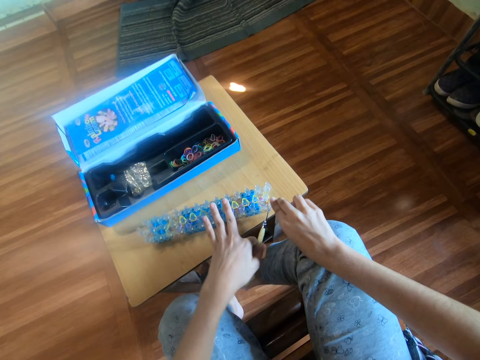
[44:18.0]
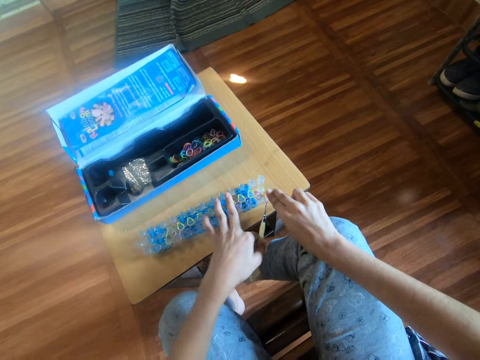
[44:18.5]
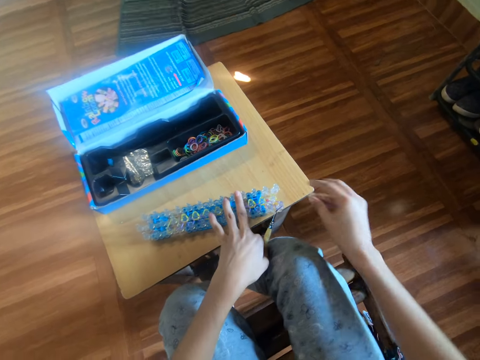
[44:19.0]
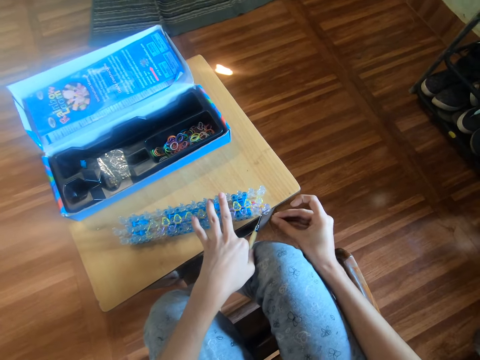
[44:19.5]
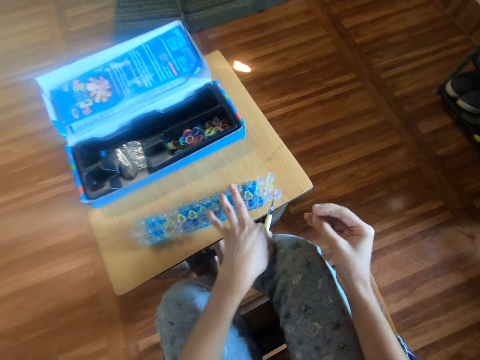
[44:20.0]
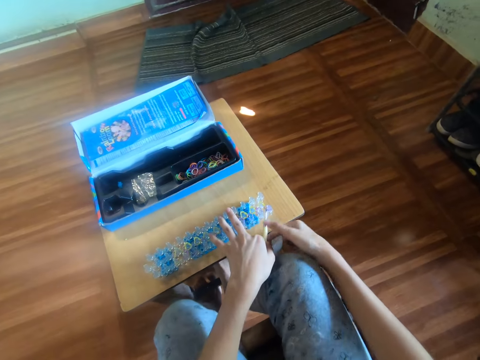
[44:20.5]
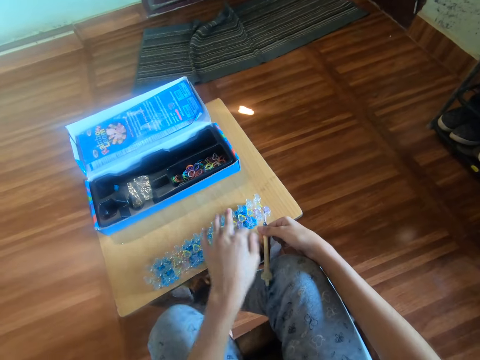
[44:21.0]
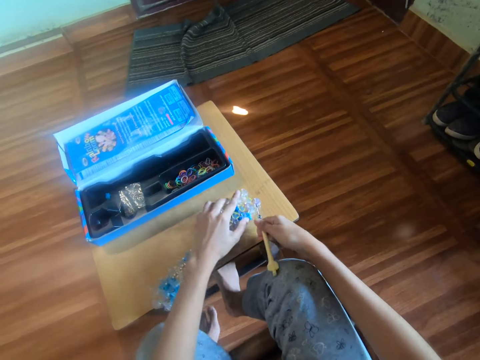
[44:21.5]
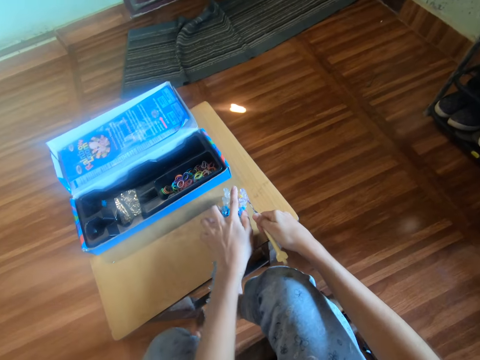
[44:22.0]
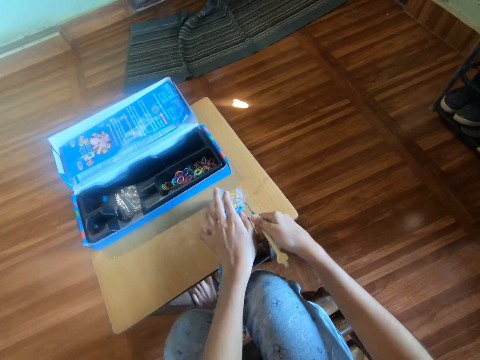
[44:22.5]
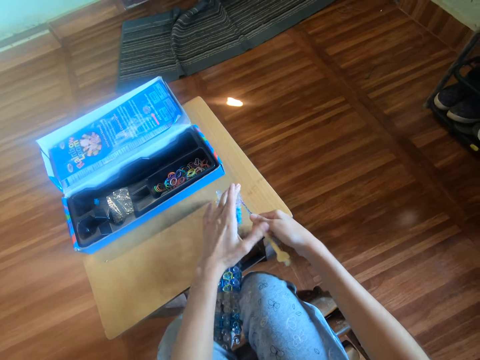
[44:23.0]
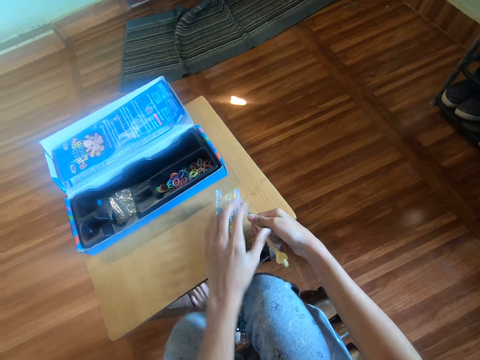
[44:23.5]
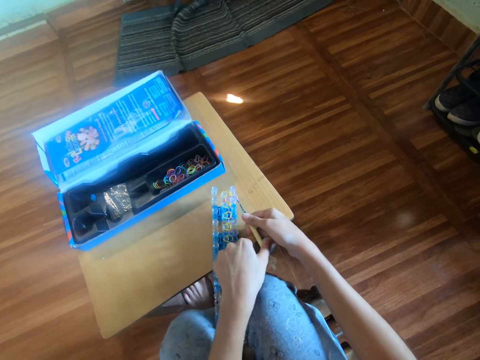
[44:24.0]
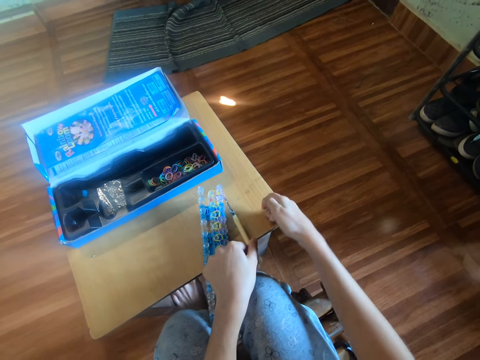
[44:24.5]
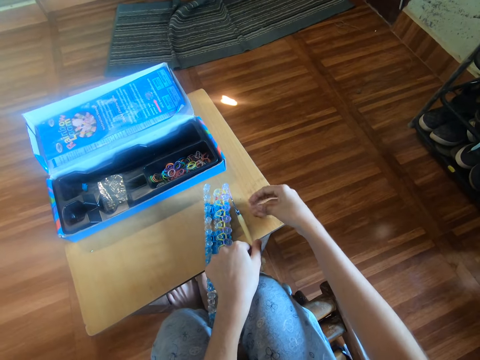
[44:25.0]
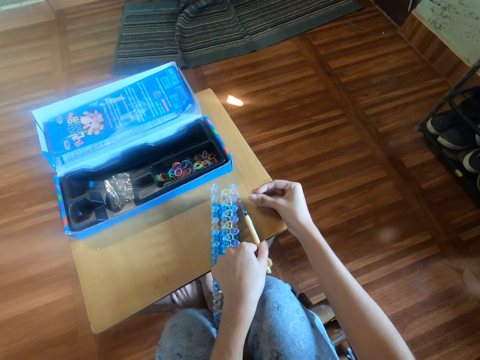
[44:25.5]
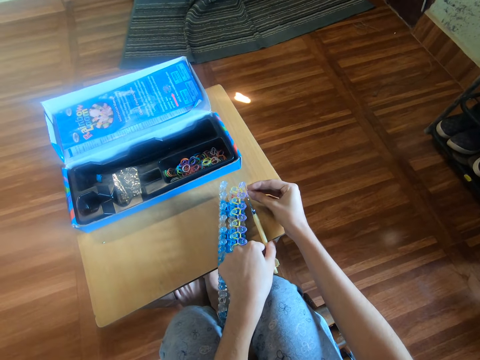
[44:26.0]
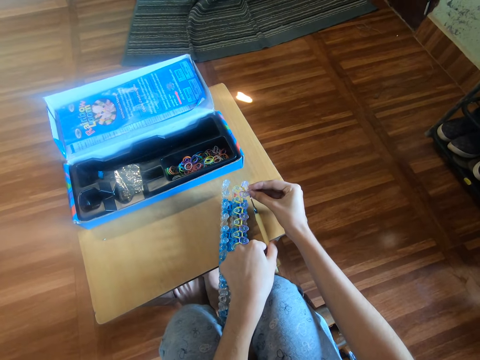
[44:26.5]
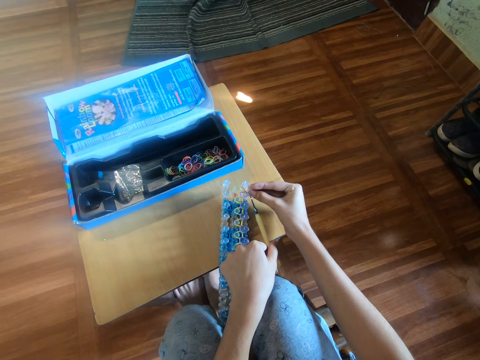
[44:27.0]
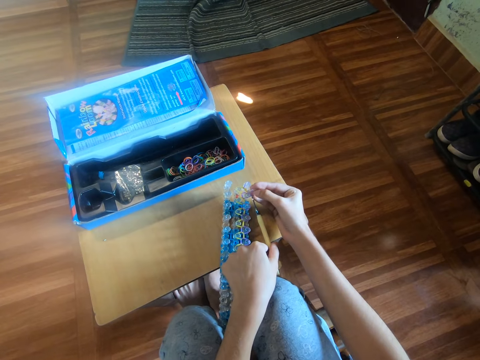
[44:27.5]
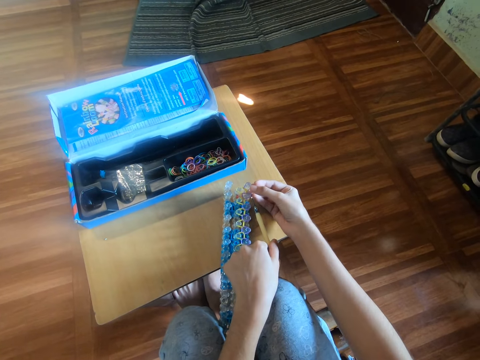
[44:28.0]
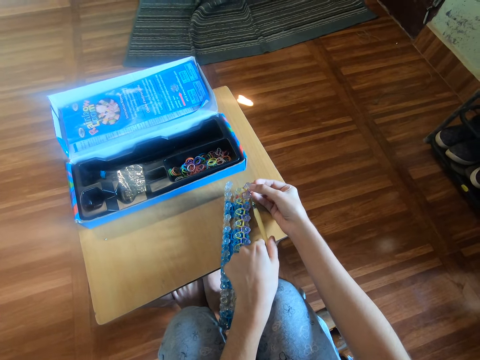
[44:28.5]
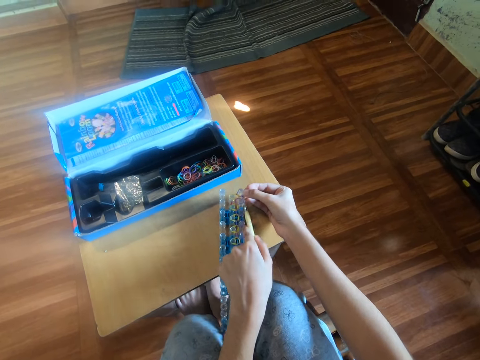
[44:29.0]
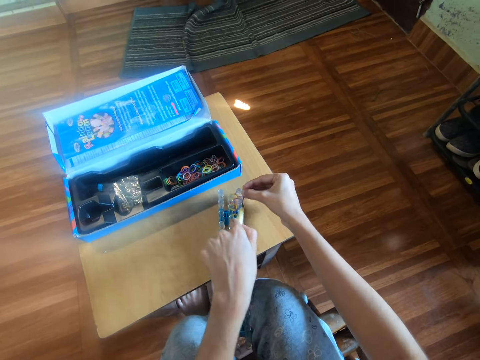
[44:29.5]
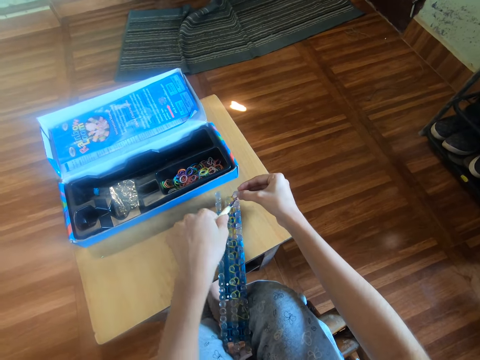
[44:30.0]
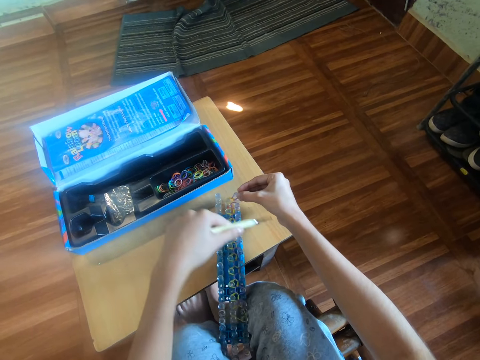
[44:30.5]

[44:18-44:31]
The camera wearer fixes something on the loom bands kit with a hook tool. She adjusts the rubber band loom on the table with her left hand. She moves her hand. She holds the hook tool. She transfers the crochet hook to her right hand. She moves the loom bands kit on the table. She adjusts the rubber band loom on the table with her left hand. She holds the loom bands kit on the table. She holds the crochet hook with her left hand. She holds something. She attaches the hook to the rubber band loom with the crochet hook in her left hand.

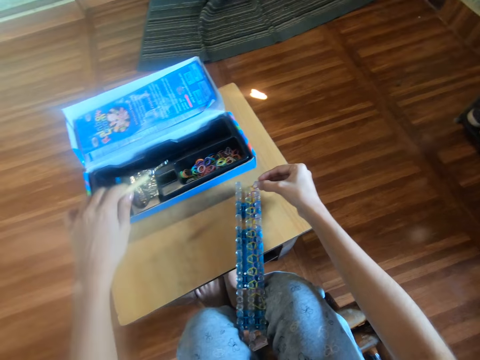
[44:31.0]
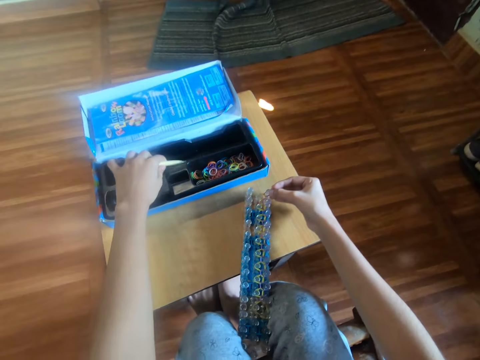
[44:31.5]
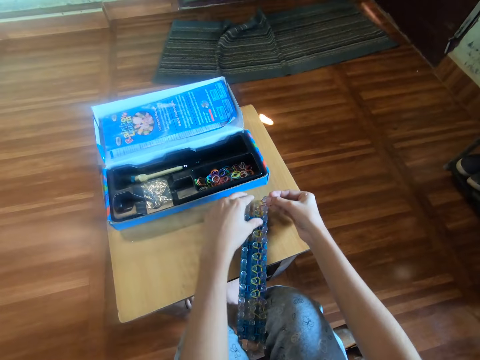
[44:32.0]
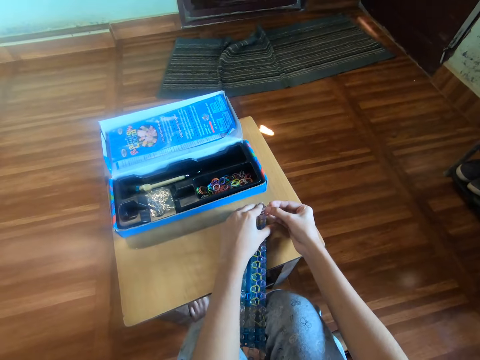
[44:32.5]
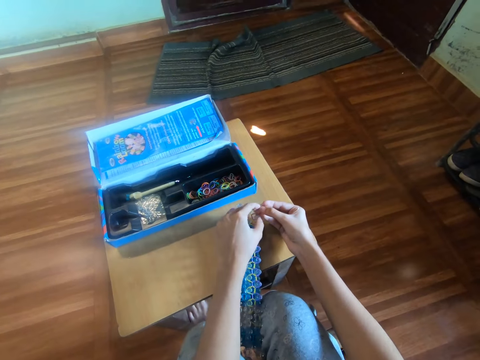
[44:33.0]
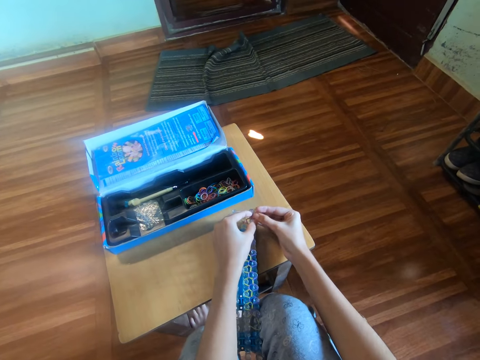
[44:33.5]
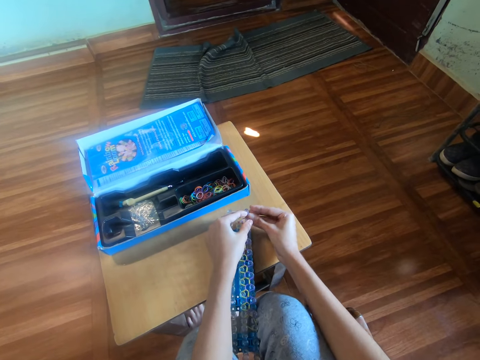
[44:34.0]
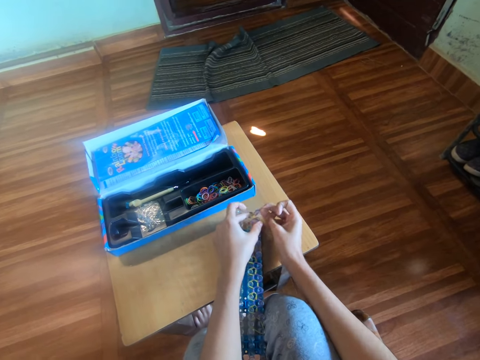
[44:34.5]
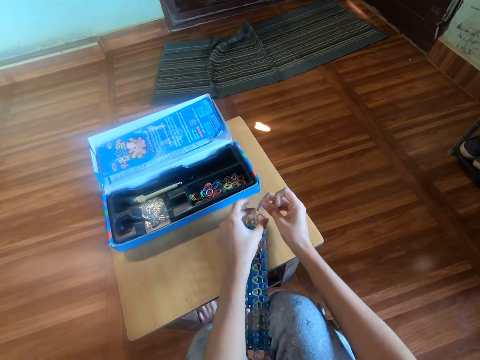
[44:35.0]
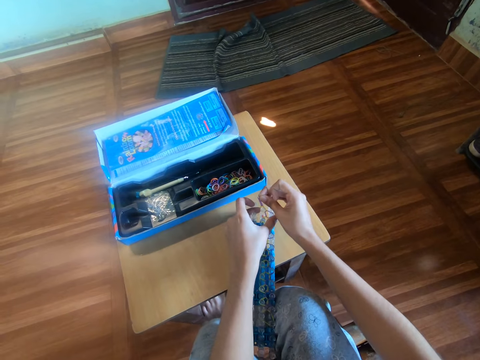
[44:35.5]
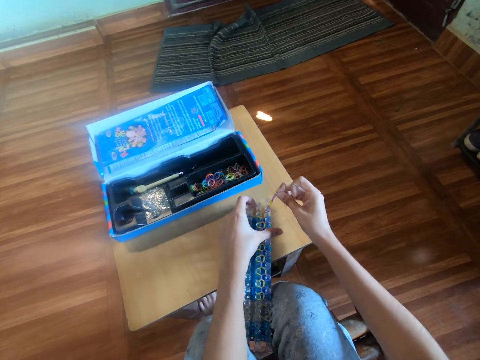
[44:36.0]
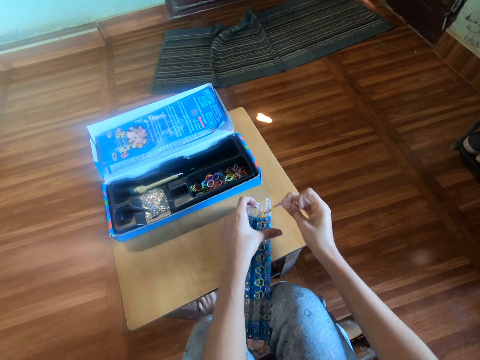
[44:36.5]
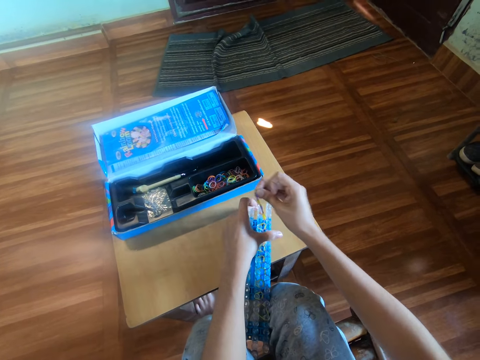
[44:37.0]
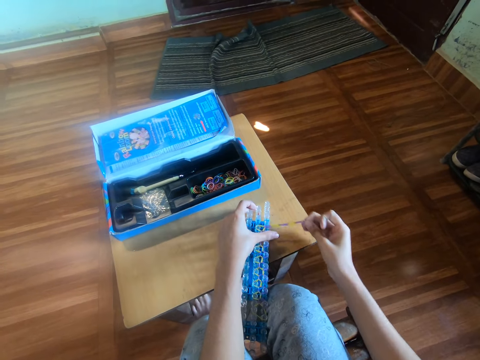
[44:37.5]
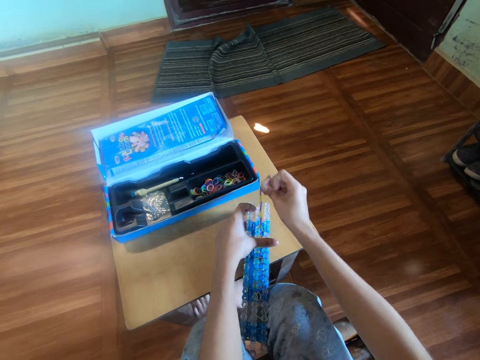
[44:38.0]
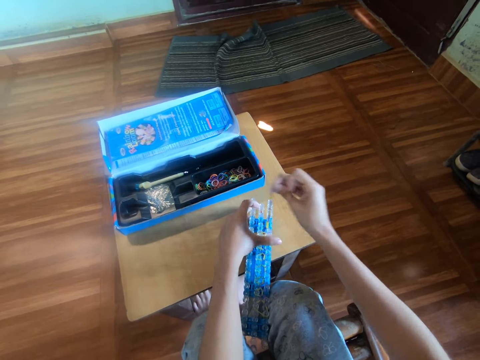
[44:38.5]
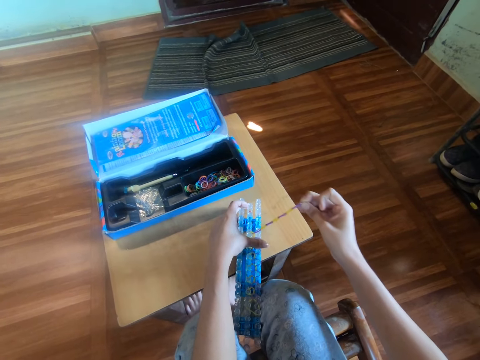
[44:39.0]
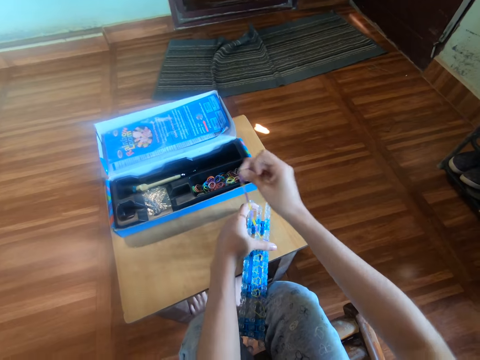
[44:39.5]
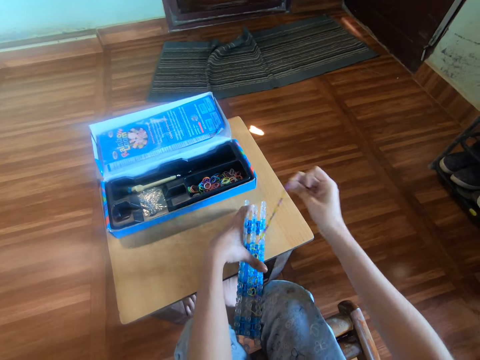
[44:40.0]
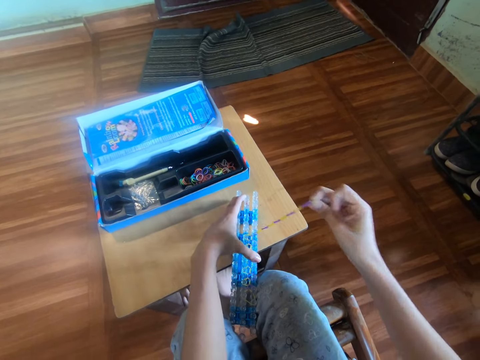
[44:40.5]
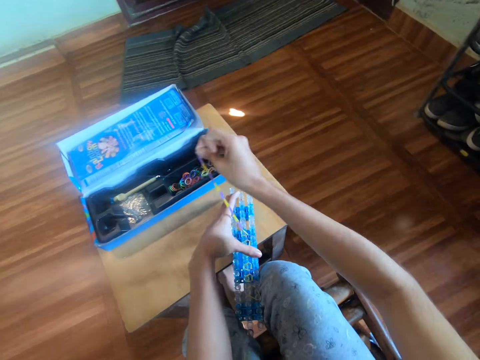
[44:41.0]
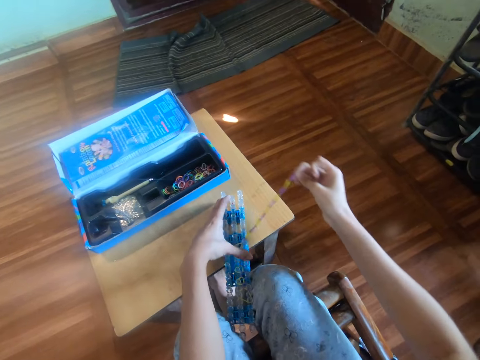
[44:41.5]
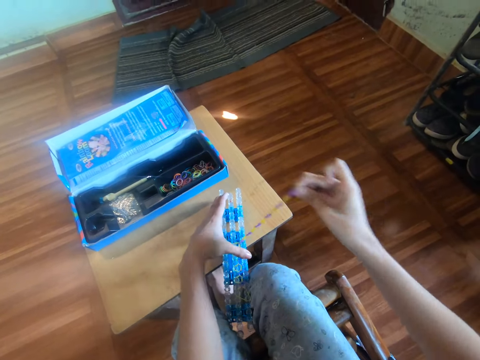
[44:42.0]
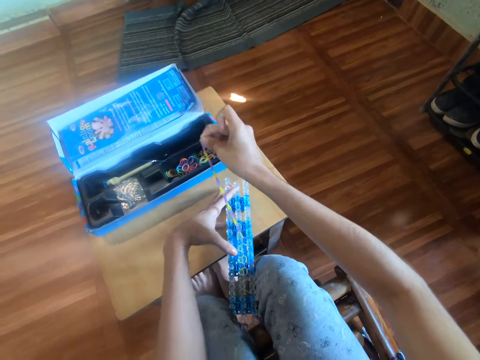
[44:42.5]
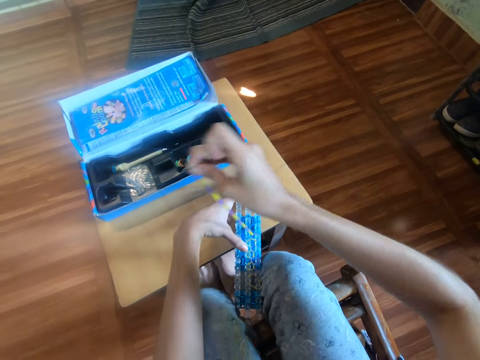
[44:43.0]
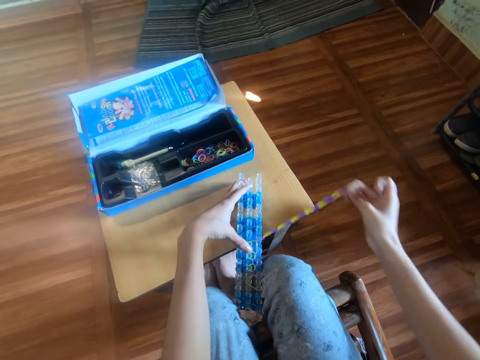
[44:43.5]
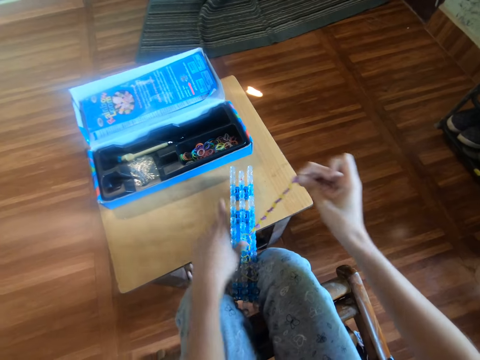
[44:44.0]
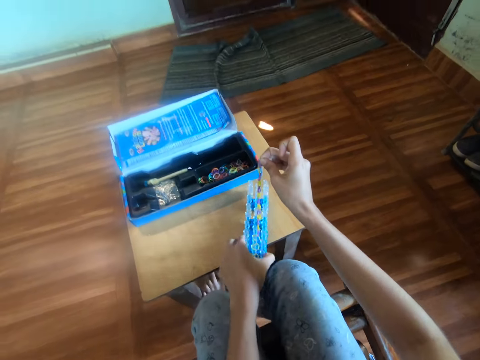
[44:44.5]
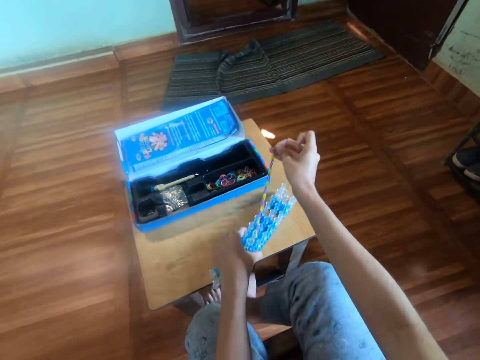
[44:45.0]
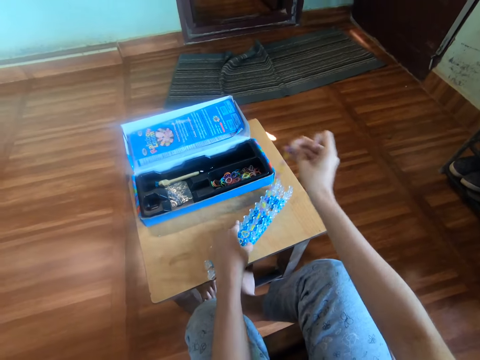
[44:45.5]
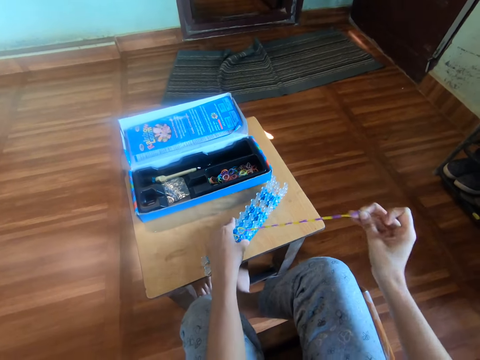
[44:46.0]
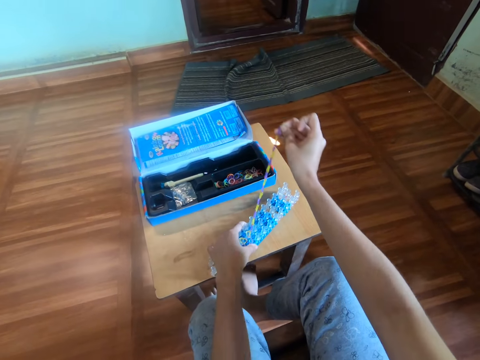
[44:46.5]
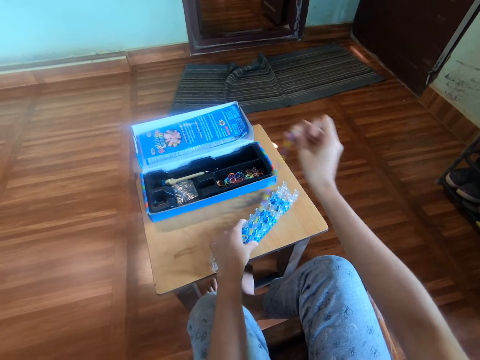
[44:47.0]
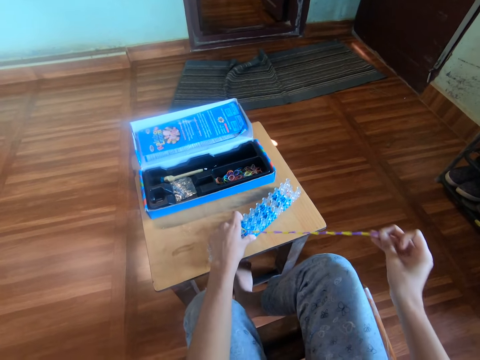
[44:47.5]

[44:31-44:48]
The camera wearer drops the crochet hook in the box with her left hand. She holds the loom bands kit on the table. She fixes something on the loom bands kit with her hands. She touches the rubber band loom with her left hand. She removes a loom band from the rubber band loom with her right hand. She moves a finger on the loom bands kit. She pulls the rubber bands from the loom bands kit. She moves a finger on the loom bands kit. She pulls the rubber bands from the loom bands kit. She moves the loom bands kit on the table. She pulls the rubber bands from the loom bands kit. She adjusts the rubber band loom on the table with her left hand.
